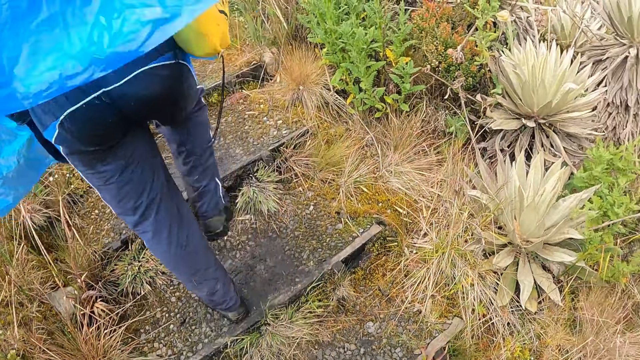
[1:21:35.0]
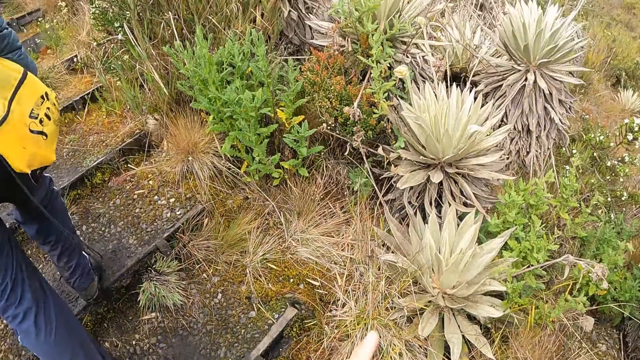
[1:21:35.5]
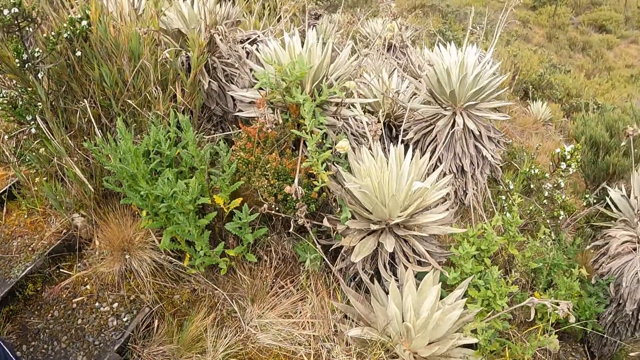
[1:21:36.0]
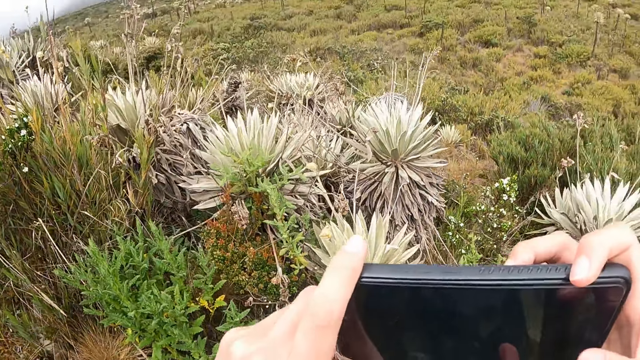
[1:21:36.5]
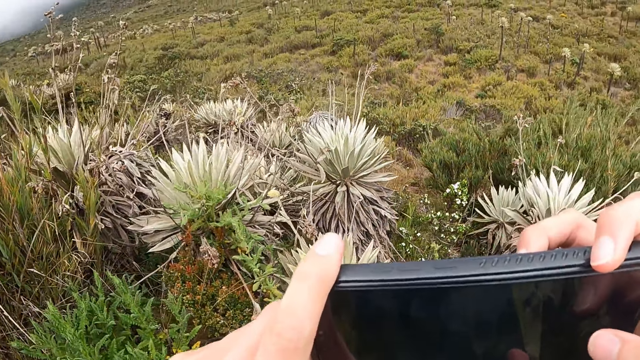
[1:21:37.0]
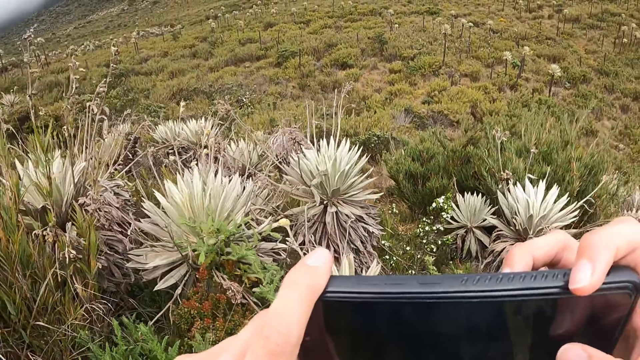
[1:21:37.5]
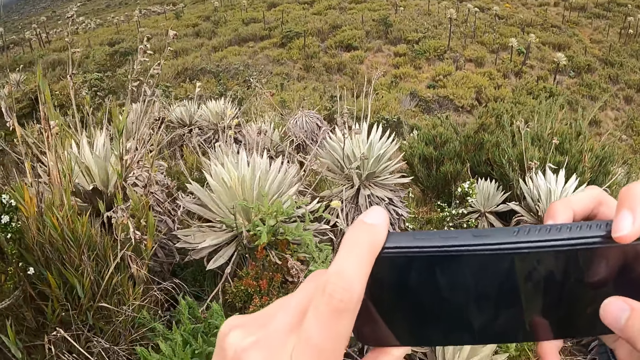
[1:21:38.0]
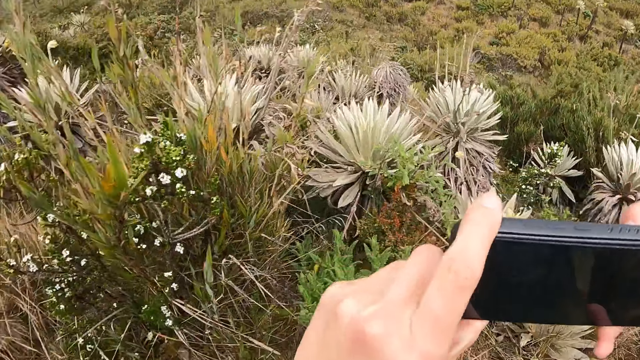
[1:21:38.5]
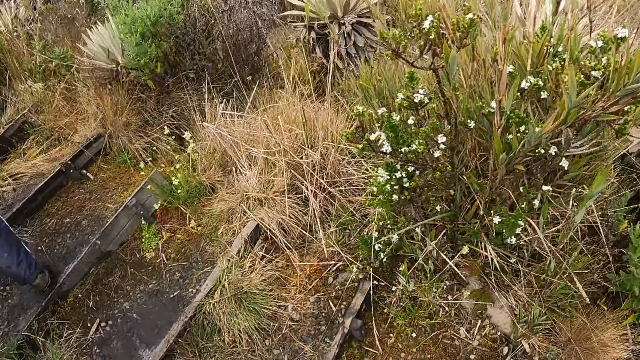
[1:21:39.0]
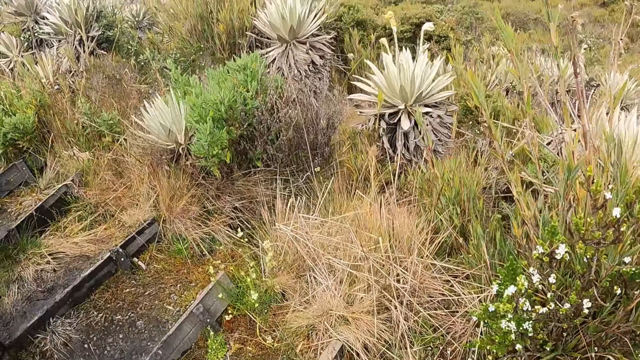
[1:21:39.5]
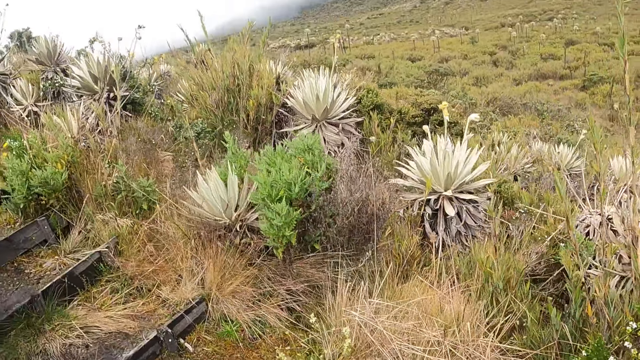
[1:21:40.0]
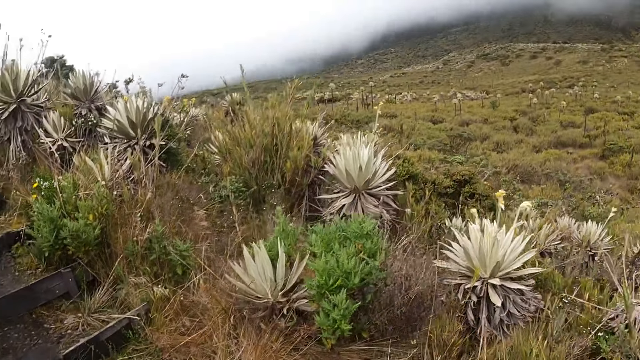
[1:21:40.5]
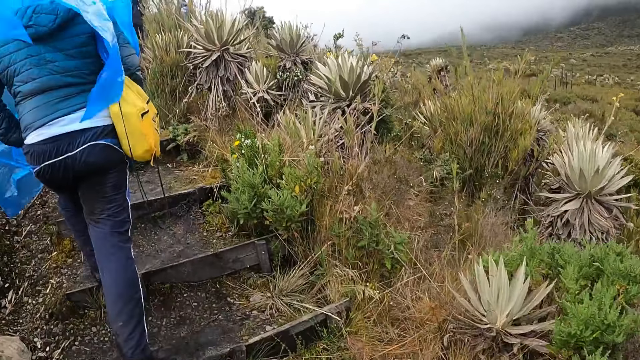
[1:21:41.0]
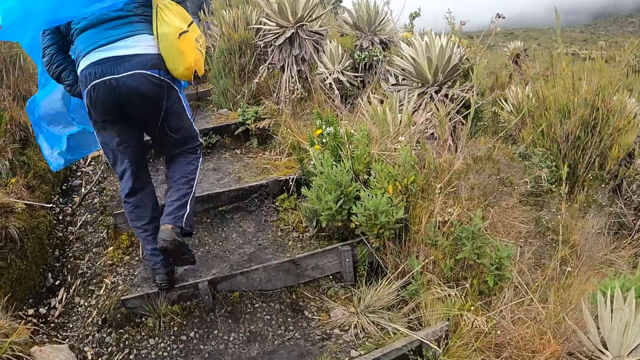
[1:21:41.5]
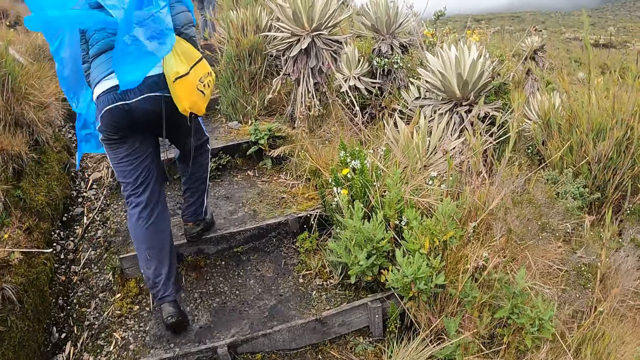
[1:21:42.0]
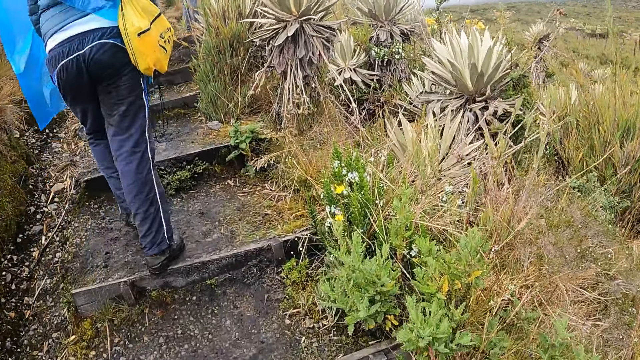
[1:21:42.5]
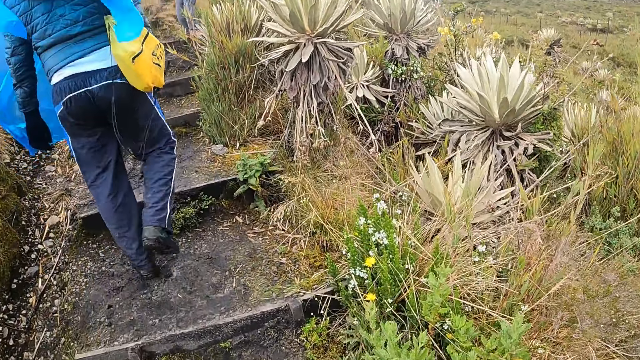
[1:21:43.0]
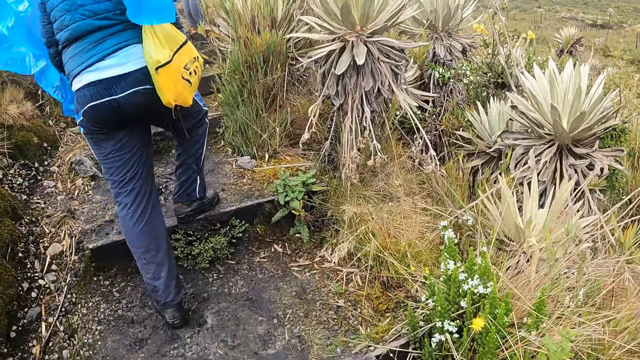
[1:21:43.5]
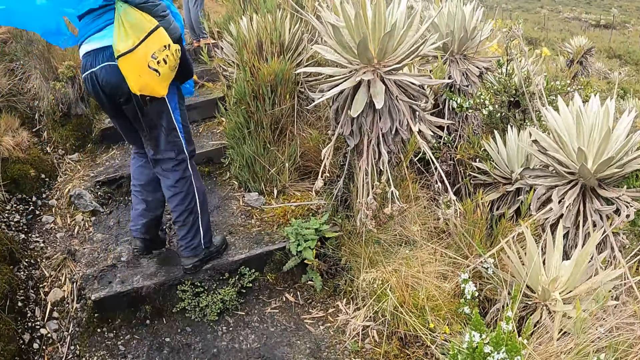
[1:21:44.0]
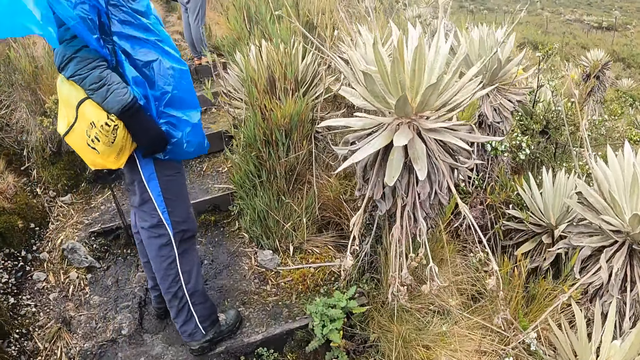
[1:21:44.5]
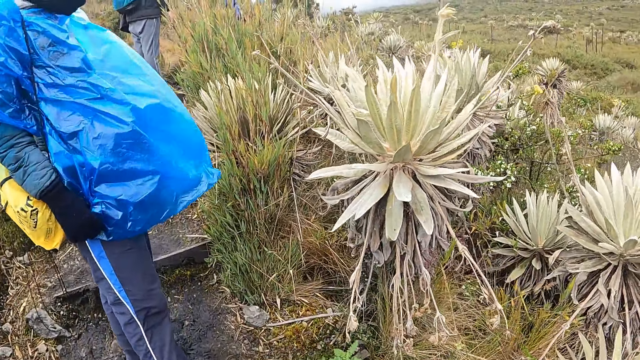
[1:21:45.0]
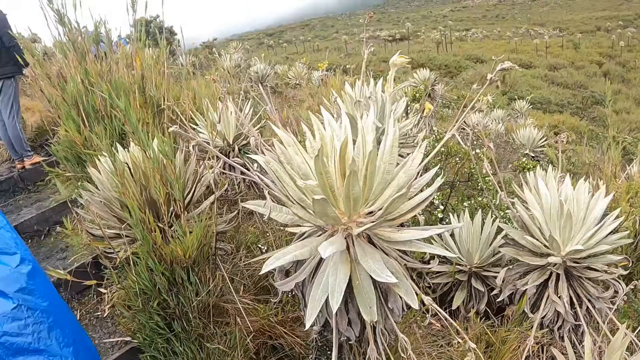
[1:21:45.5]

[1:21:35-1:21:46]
The camera wearer holds a phone with both hands. They climb the hill.

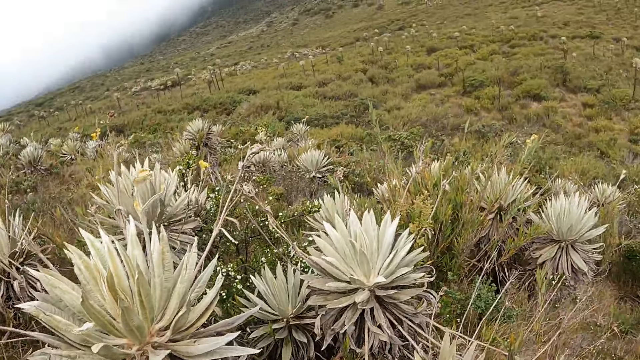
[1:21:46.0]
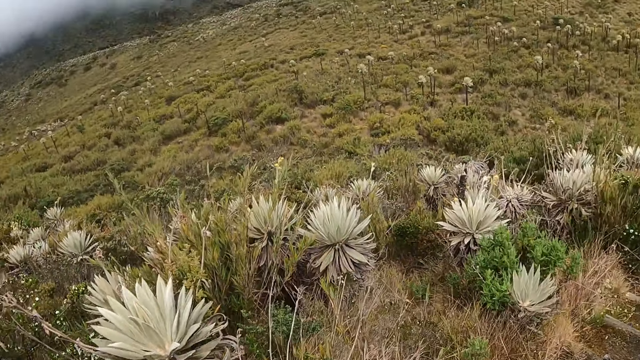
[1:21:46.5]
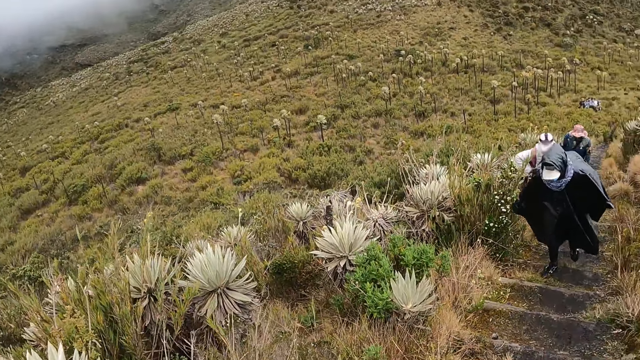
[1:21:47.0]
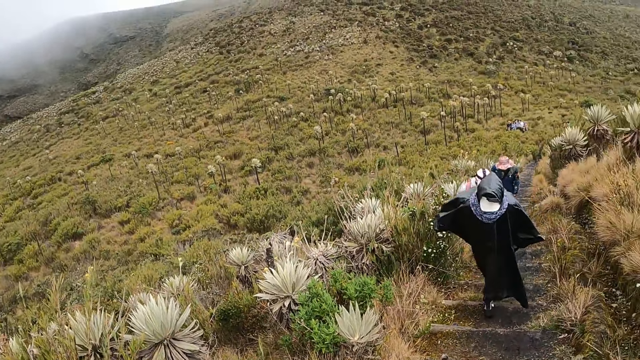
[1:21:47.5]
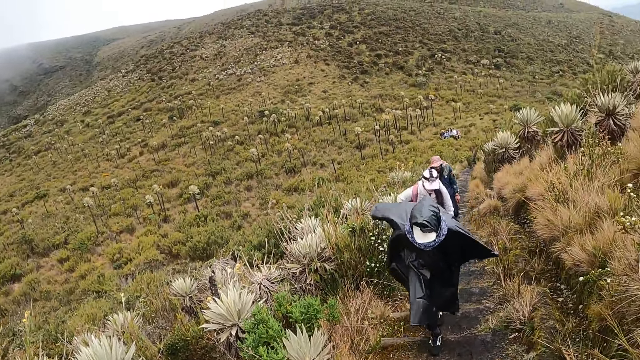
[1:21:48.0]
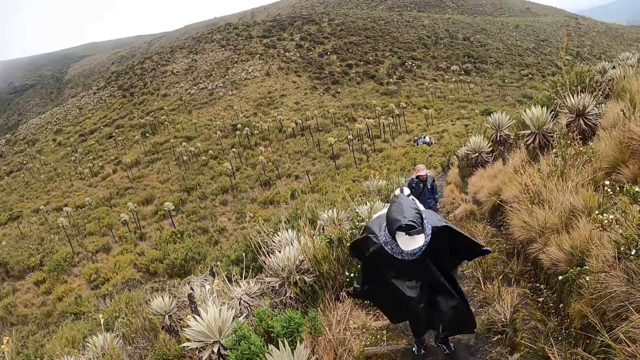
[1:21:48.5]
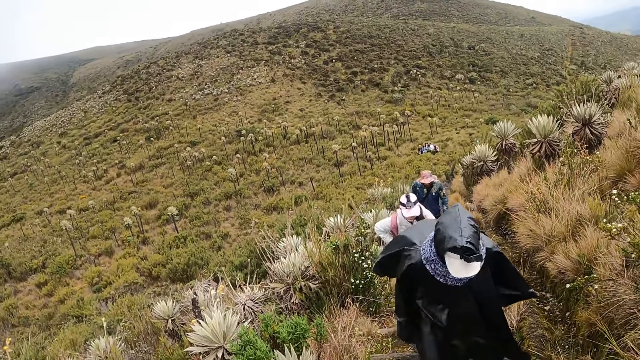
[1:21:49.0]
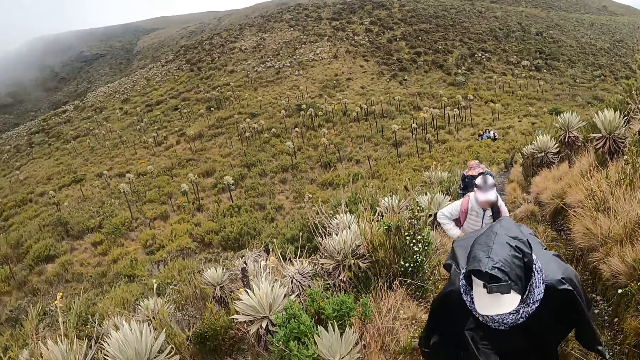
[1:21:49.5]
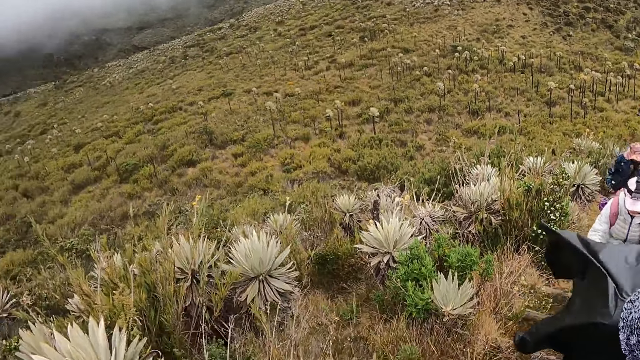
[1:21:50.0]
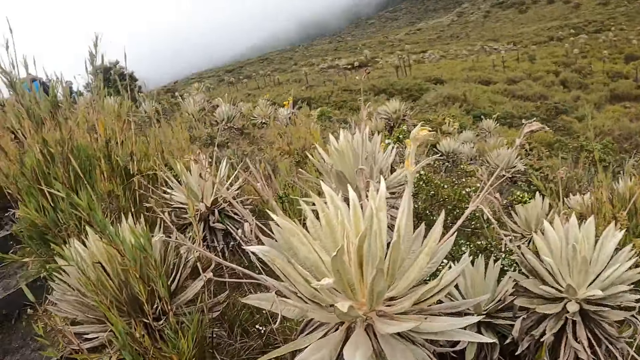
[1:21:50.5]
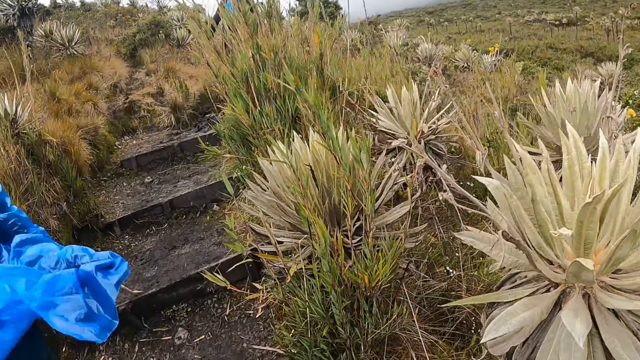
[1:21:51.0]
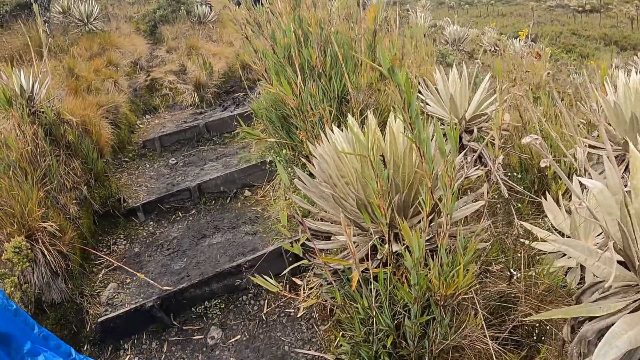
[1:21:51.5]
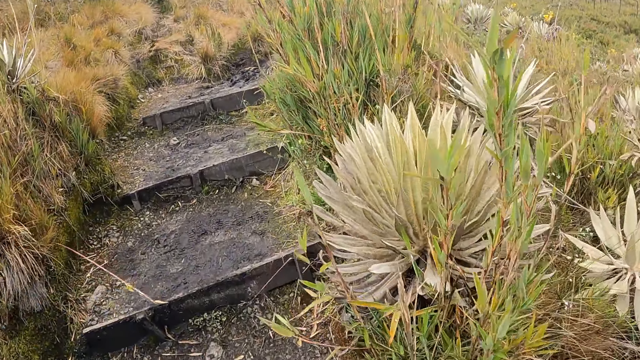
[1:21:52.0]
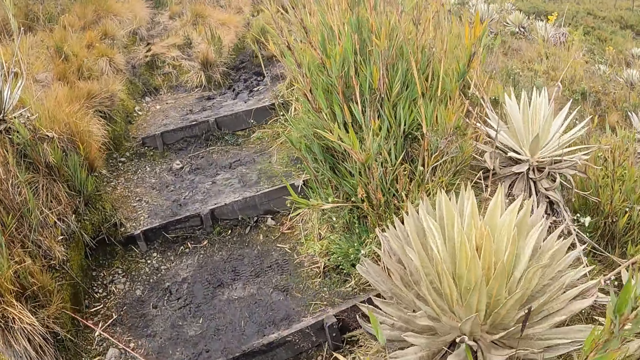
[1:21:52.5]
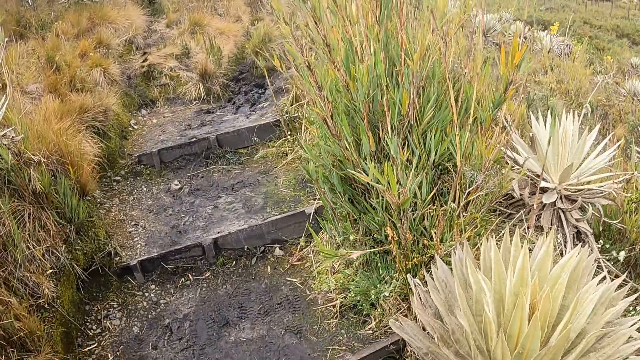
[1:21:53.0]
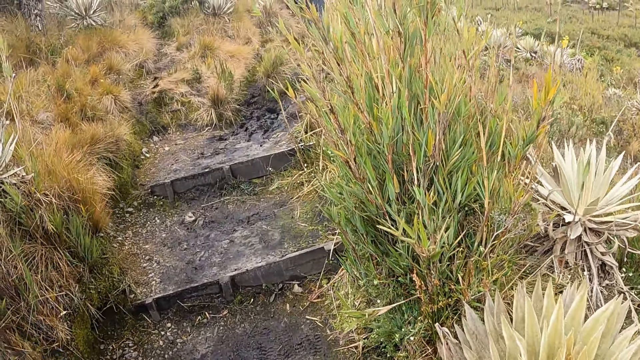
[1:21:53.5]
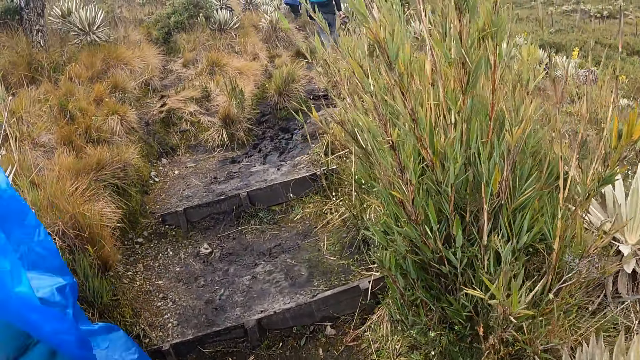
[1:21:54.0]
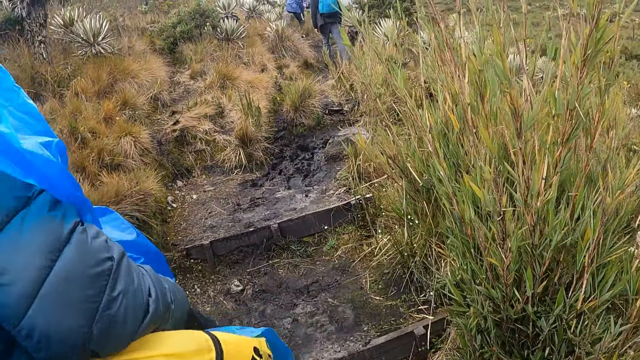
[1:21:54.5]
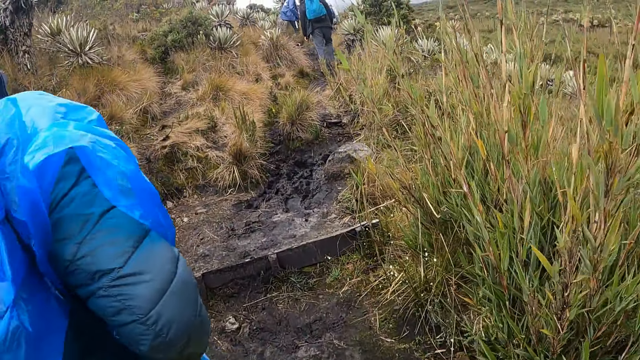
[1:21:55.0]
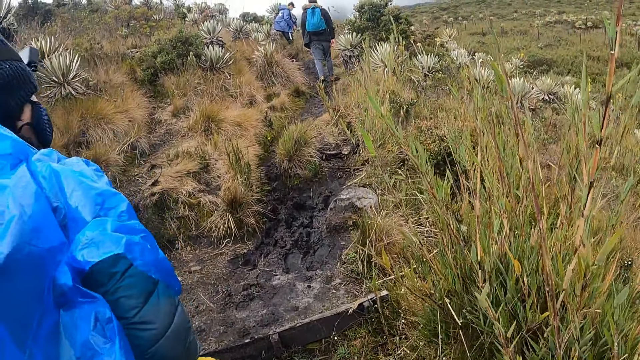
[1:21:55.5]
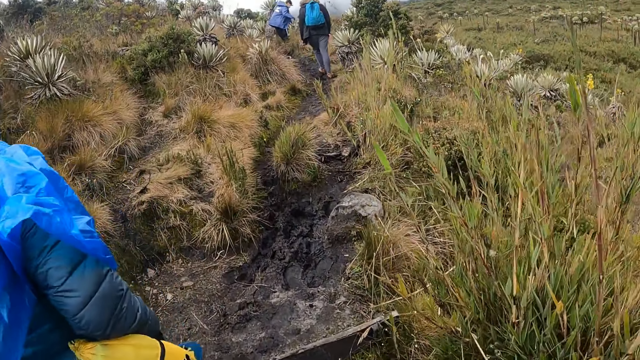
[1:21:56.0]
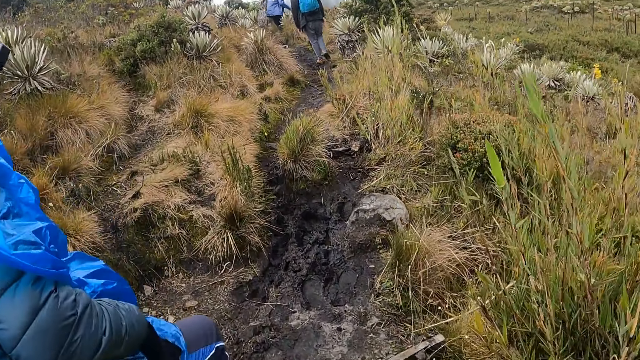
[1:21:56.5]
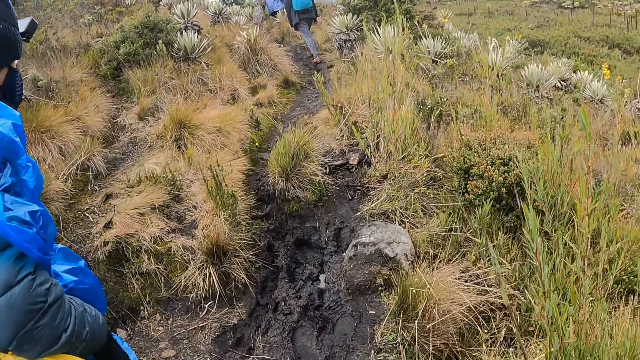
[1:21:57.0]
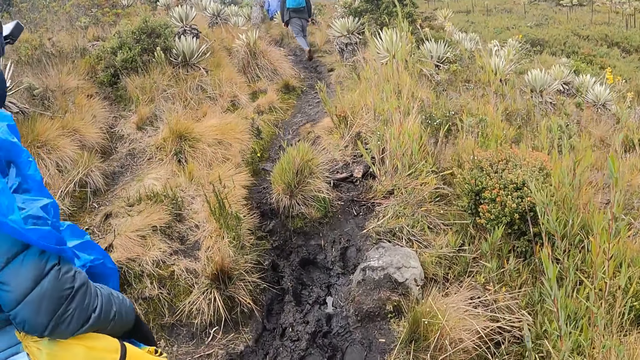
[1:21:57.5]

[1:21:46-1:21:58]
The camera wearer looks back. They climb a hill. They walk further into the farmland.
